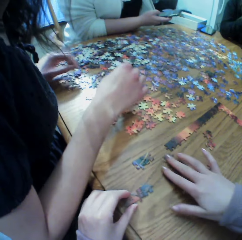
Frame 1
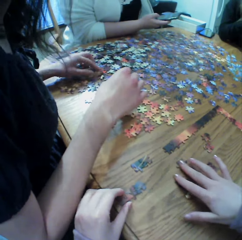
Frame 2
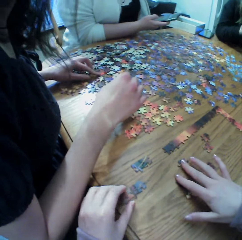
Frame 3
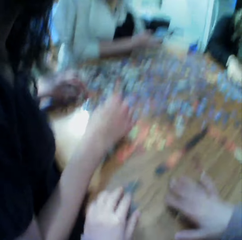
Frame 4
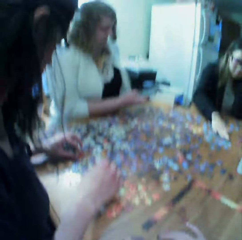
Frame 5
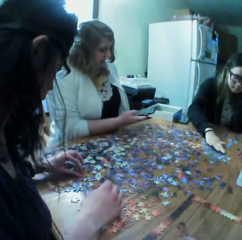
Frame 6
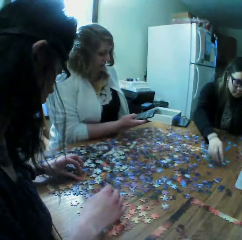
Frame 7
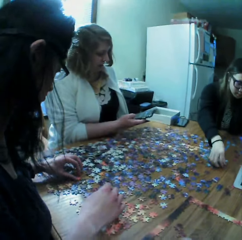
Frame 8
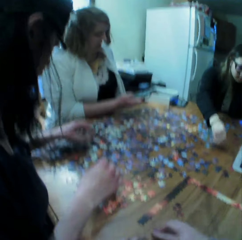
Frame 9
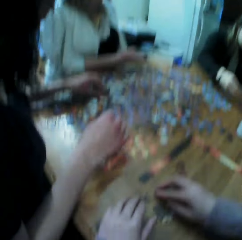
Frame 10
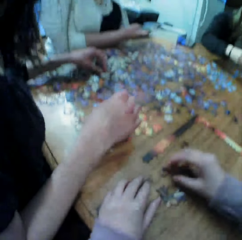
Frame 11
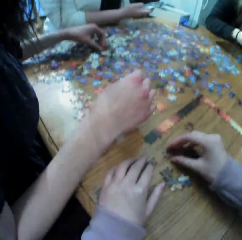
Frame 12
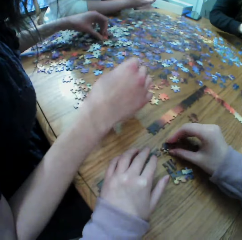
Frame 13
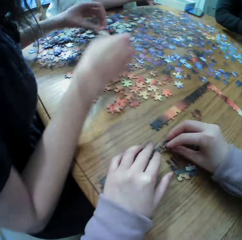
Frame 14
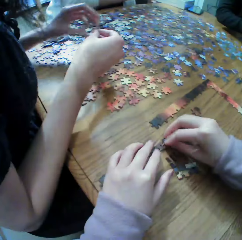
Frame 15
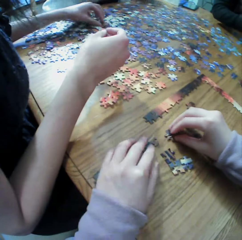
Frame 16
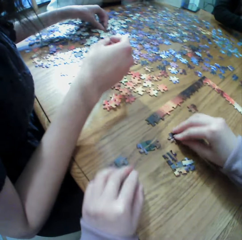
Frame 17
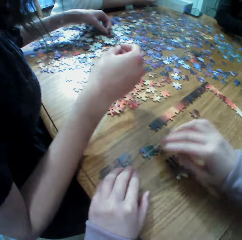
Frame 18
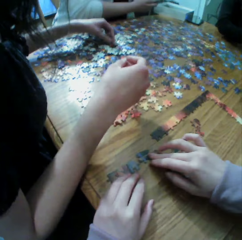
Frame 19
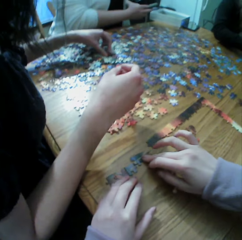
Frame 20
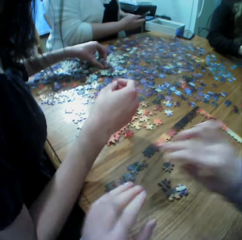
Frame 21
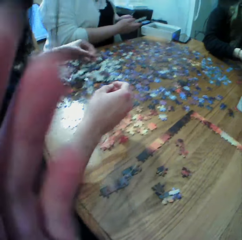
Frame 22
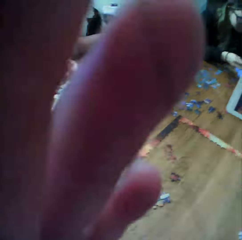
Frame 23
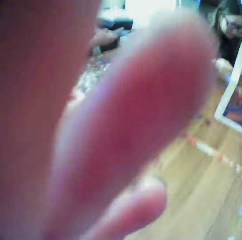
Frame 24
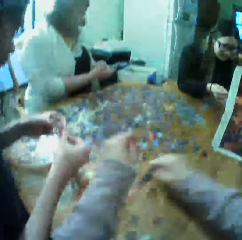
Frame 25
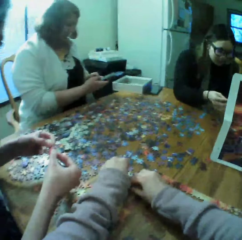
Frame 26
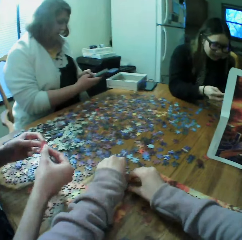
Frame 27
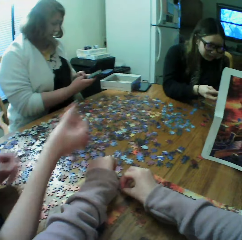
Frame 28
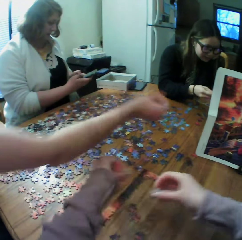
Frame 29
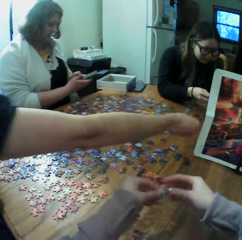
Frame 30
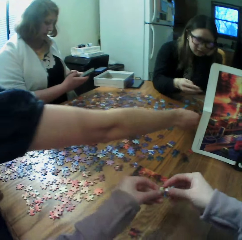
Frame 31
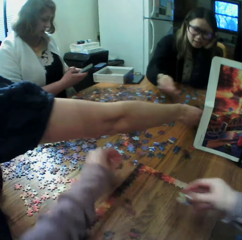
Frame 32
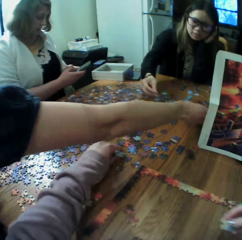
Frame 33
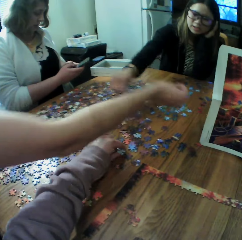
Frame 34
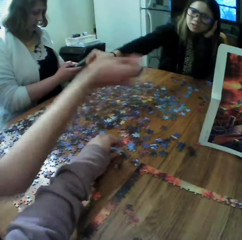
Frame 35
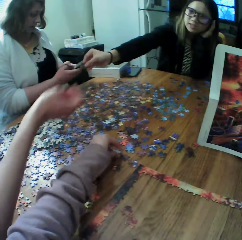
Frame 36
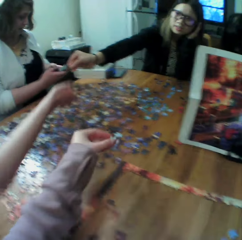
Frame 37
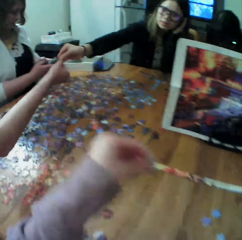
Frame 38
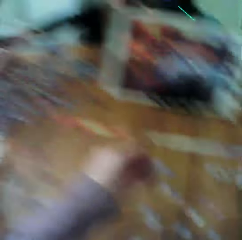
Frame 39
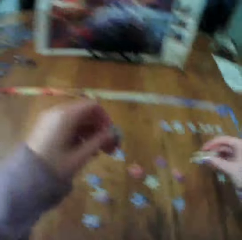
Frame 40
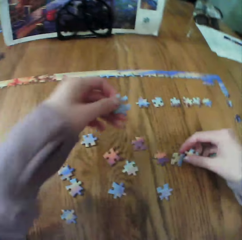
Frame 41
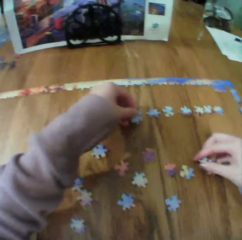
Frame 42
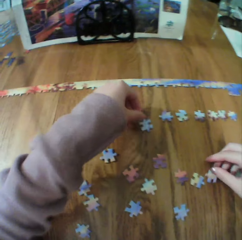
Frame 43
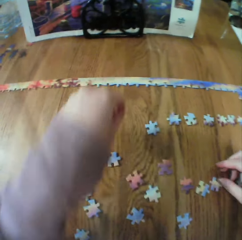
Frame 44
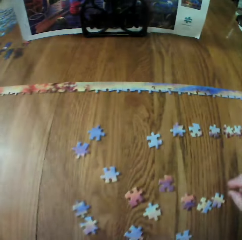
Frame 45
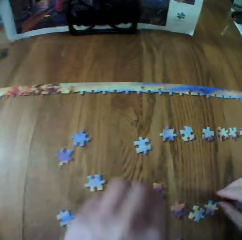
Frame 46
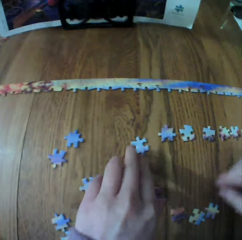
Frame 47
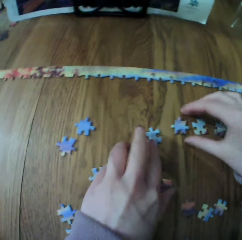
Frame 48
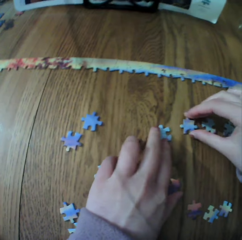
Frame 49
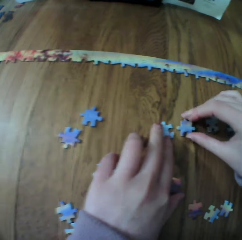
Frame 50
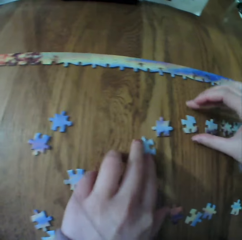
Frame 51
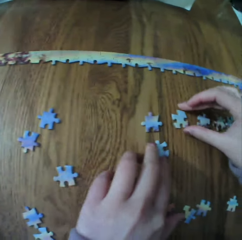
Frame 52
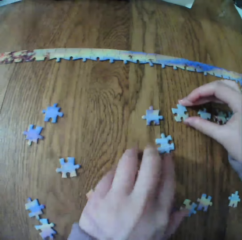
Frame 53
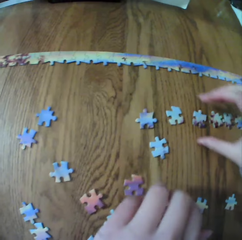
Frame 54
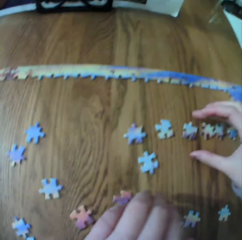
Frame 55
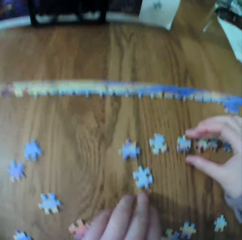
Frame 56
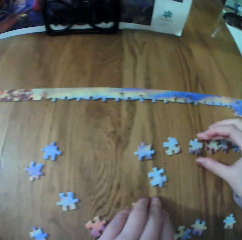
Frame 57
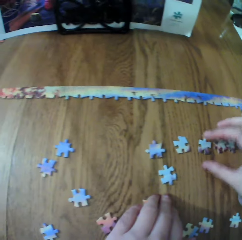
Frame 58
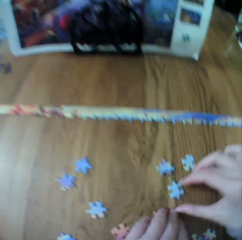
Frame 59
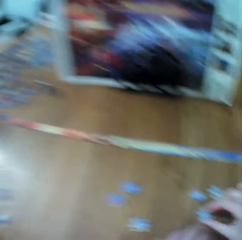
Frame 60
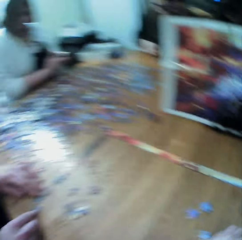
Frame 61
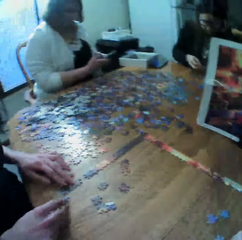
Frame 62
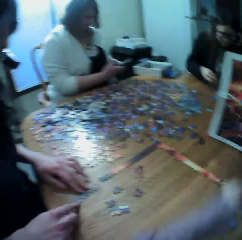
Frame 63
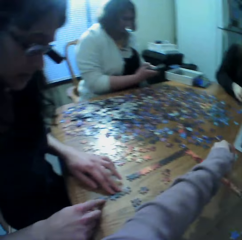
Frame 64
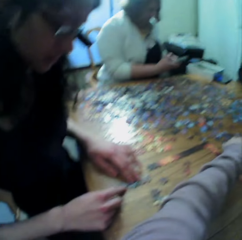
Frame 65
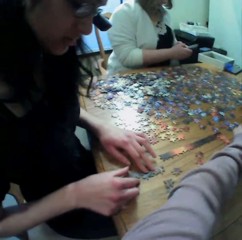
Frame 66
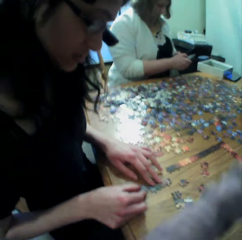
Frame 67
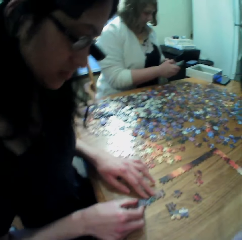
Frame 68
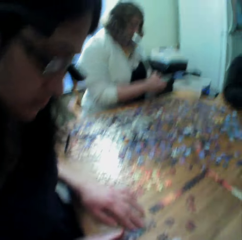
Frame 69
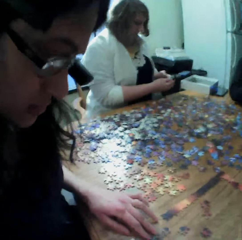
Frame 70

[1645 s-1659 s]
A woman looks at the puzzle pieces. Another woman looks at the puzzle pieces. The camera wearer makes the puzzle. They fix the camera. A female picks the board game material.

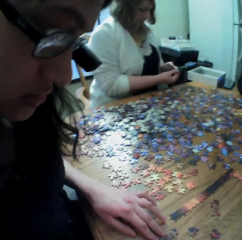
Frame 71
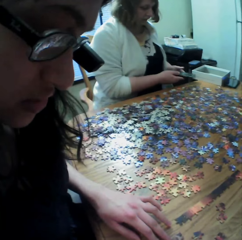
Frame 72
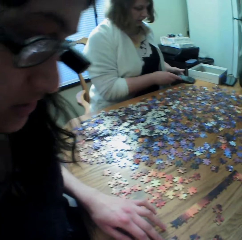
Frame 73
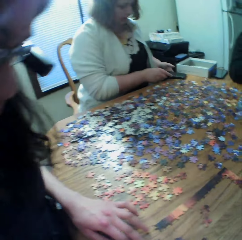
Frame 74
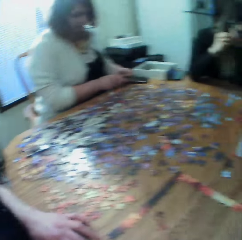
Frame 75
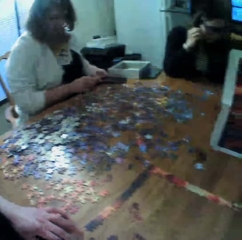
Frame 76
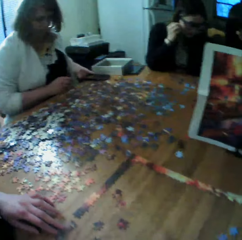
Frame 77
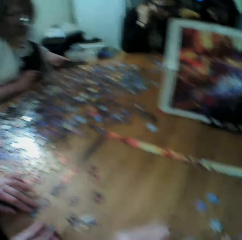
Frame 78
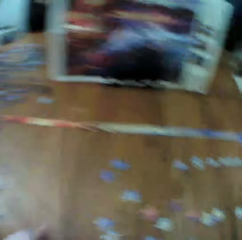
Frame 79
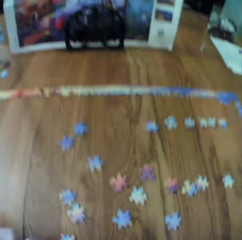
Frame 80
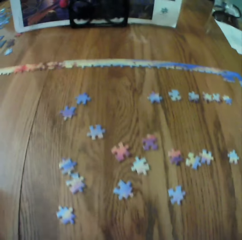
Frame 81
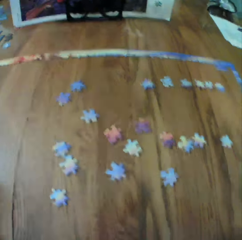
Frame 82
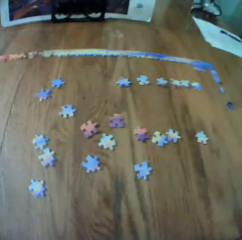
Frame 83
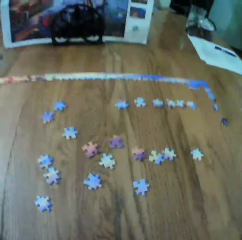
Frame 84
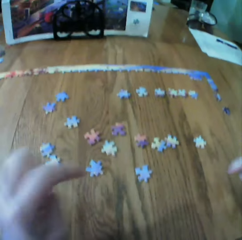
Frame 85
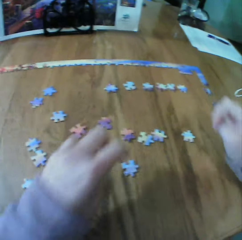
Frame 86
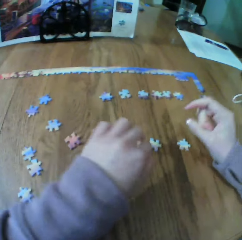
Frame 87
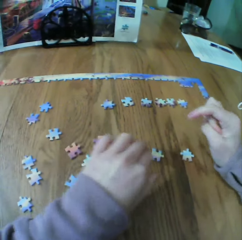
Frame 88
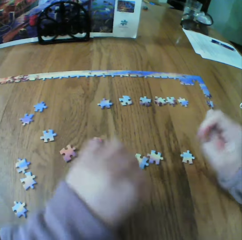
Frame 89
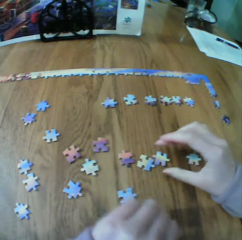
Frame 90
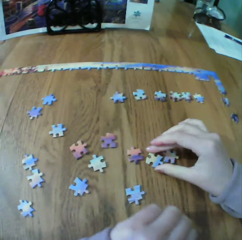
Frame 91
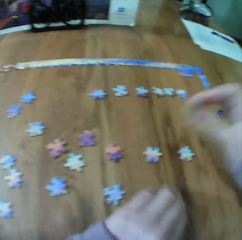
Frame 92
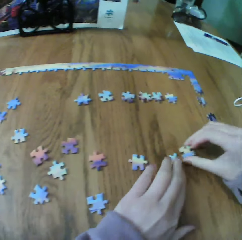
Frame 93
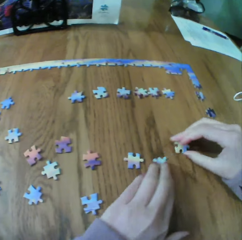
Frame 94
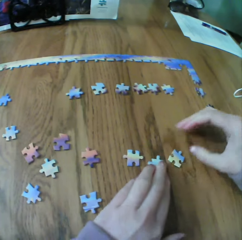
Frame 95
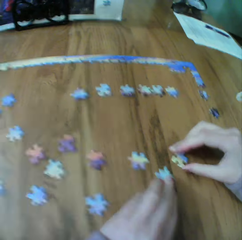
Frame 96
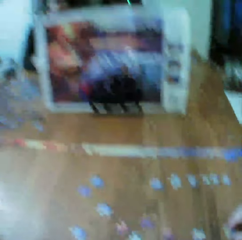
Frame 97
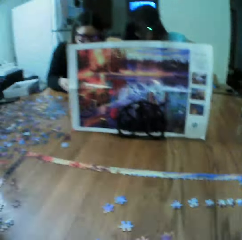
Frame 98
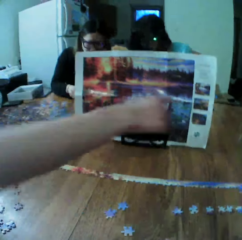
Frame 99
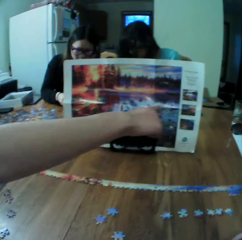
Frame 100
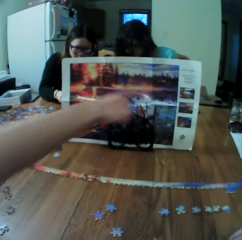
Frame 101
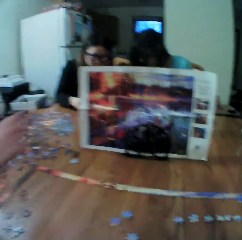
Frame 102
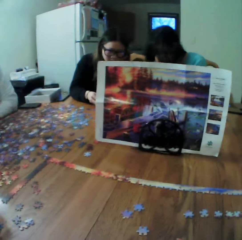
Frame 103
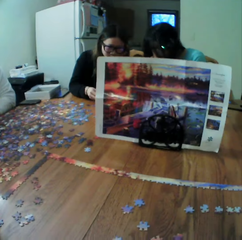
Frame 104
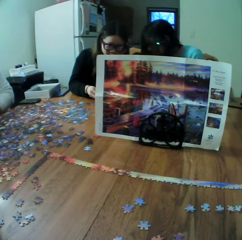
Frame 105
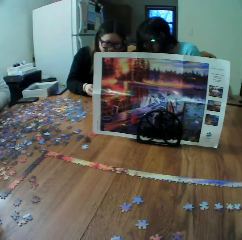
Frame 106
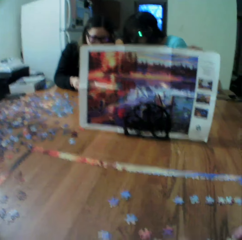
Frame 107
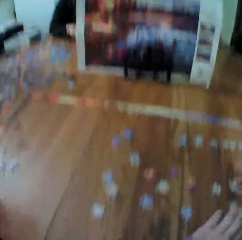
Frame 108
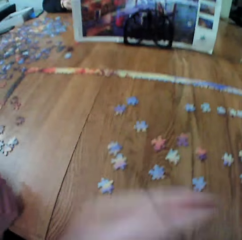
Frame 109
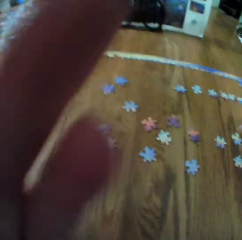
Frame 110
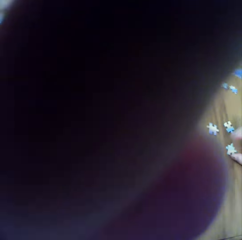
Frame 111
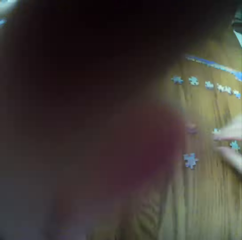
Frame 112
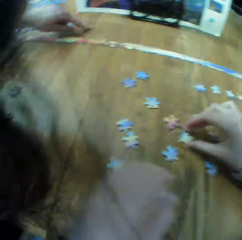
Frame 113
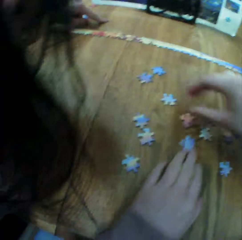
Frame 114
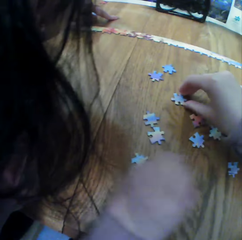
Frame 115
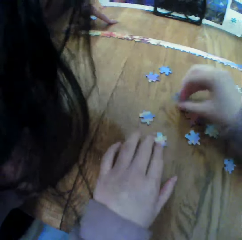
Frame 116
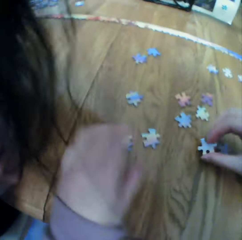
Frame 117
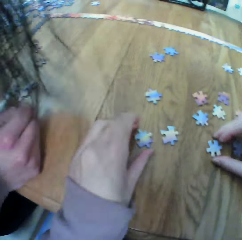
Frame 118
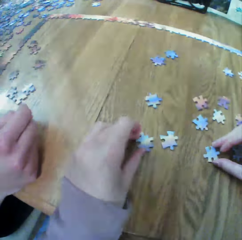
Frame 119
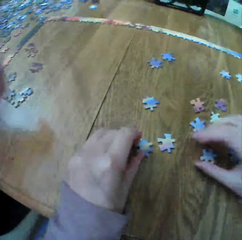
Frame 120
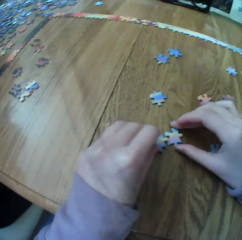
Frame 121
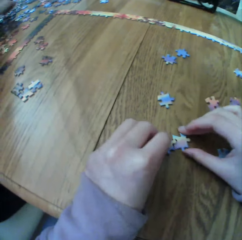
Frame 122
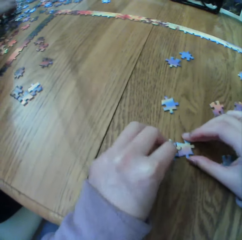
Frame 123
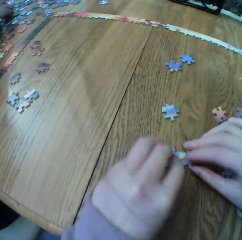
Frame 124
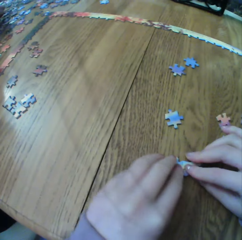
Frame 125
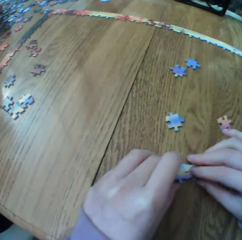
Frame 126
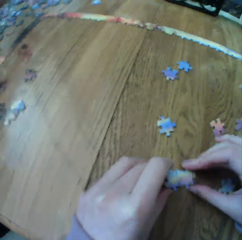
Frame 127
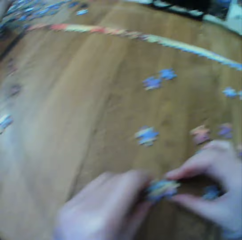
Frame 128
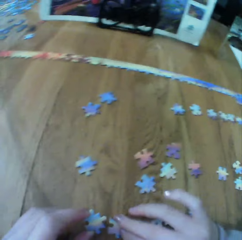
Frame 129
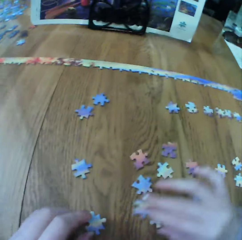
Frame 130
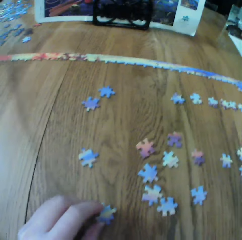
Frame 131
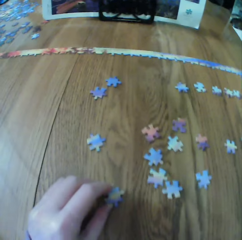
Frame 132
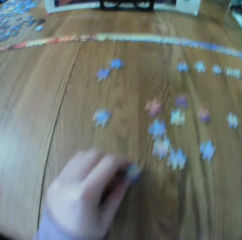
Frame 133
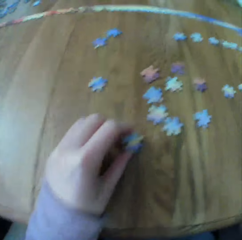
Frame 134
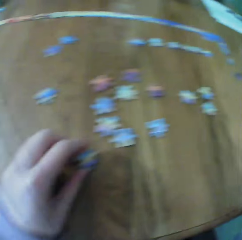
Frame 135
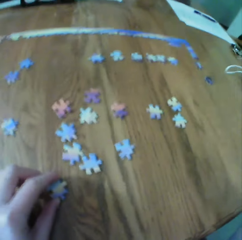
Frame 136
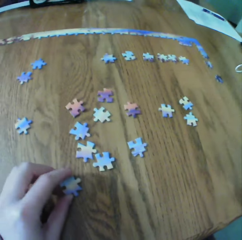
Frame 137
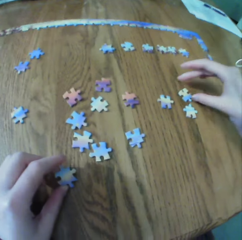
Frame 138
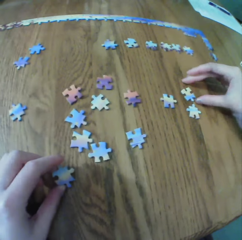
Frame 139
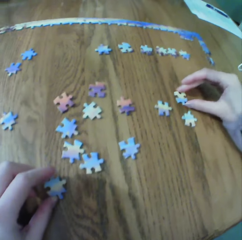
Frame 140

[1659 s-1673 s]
A woman points at the paper. The camera wearer makes the puzzle.
